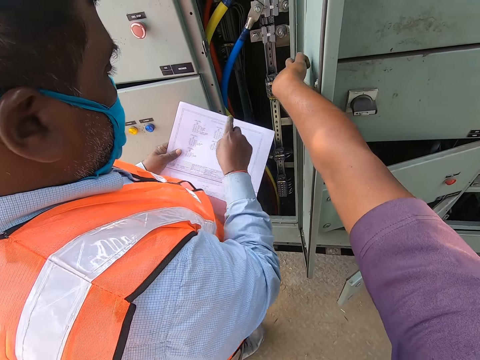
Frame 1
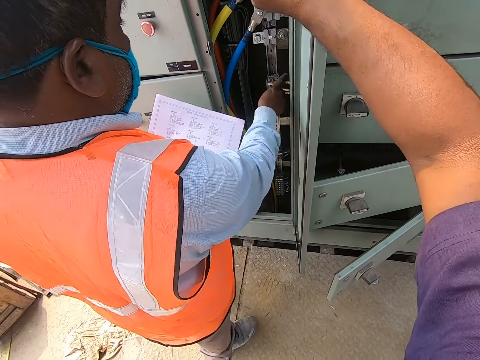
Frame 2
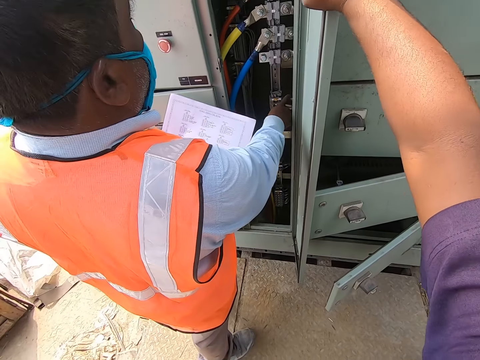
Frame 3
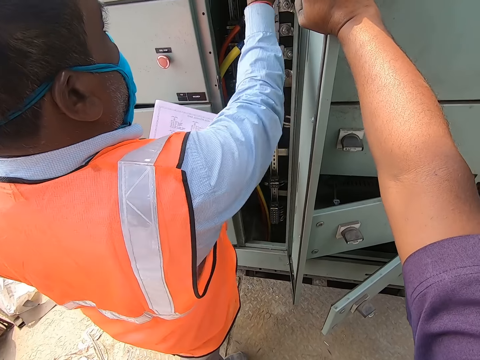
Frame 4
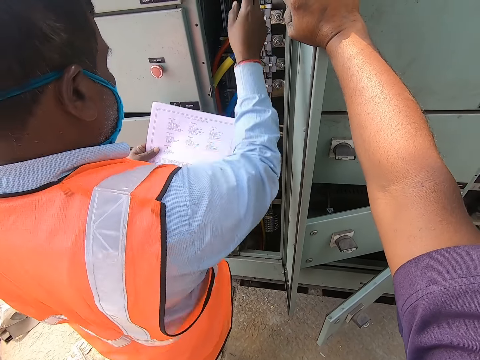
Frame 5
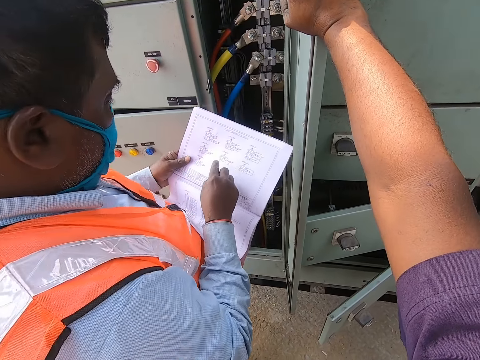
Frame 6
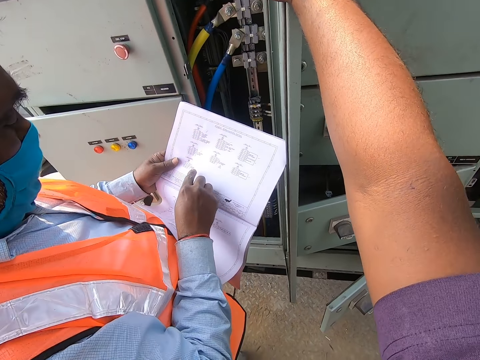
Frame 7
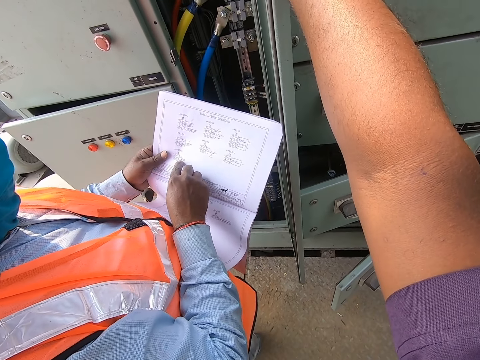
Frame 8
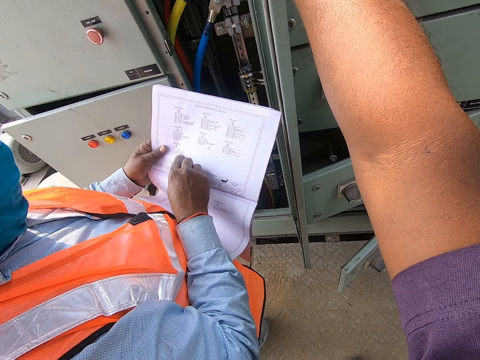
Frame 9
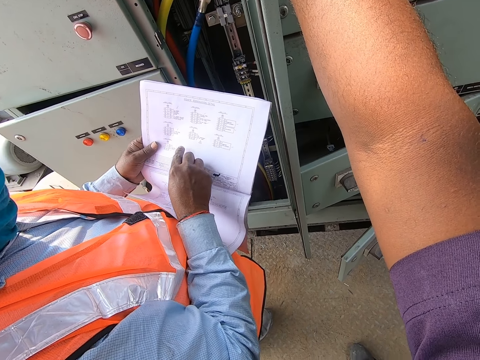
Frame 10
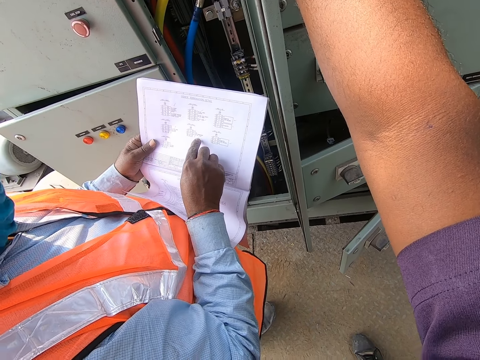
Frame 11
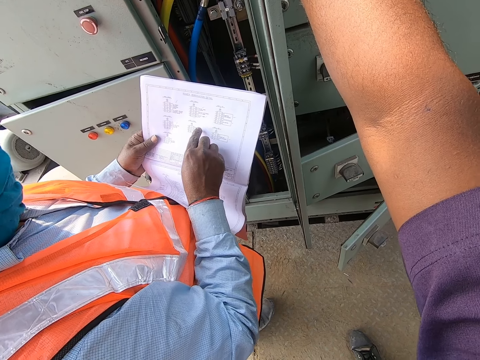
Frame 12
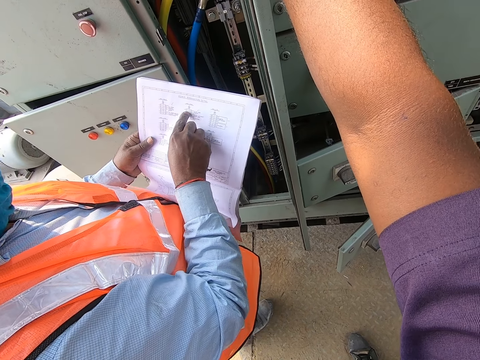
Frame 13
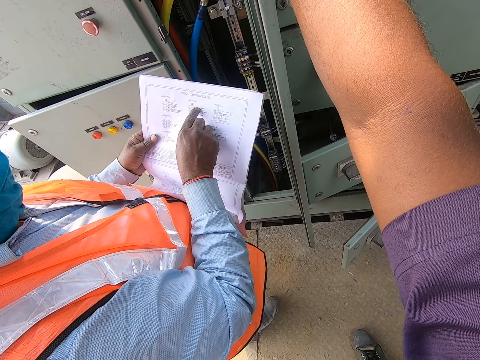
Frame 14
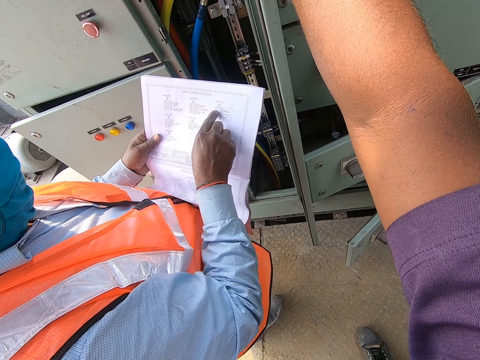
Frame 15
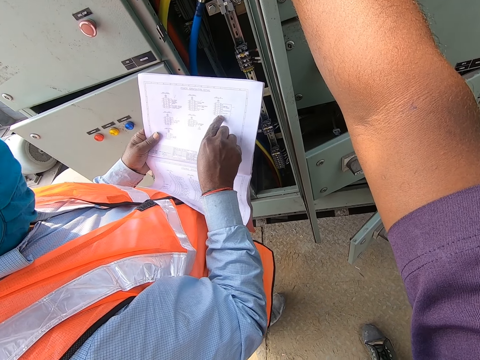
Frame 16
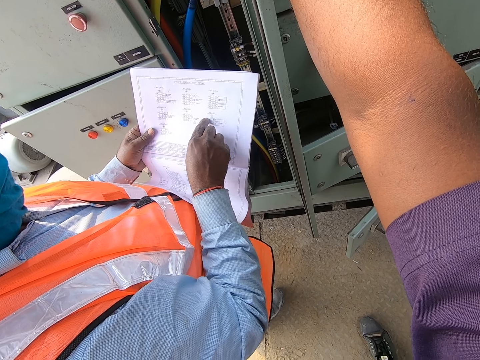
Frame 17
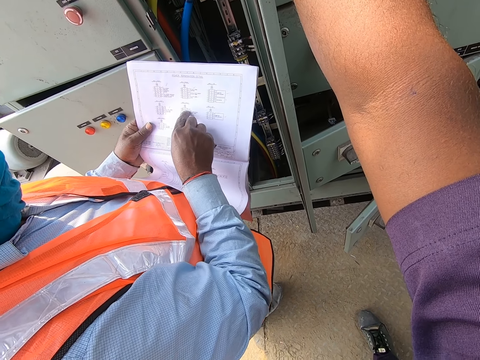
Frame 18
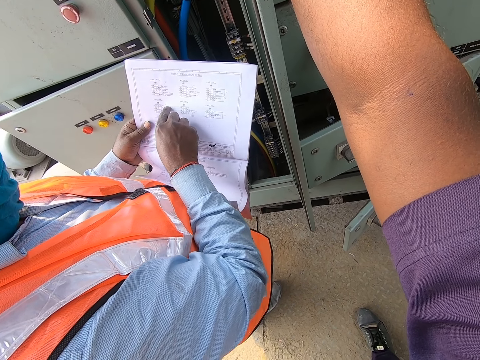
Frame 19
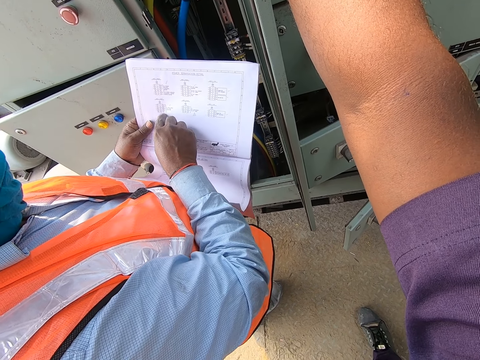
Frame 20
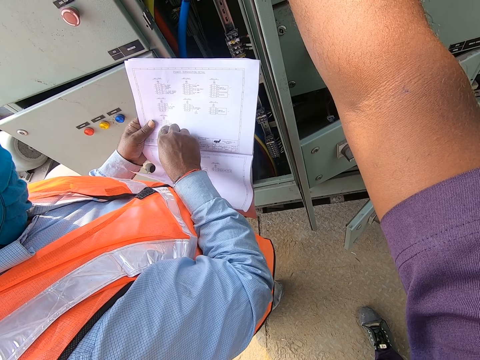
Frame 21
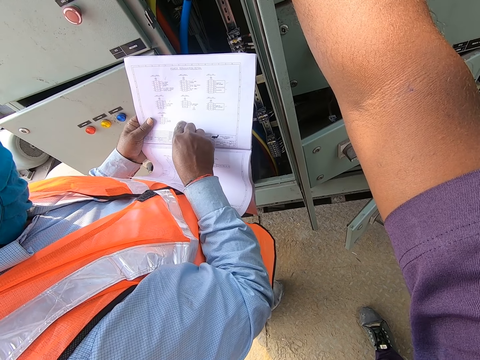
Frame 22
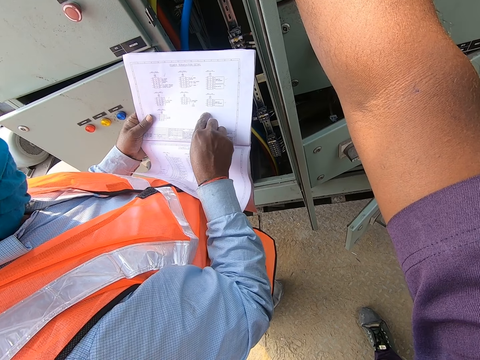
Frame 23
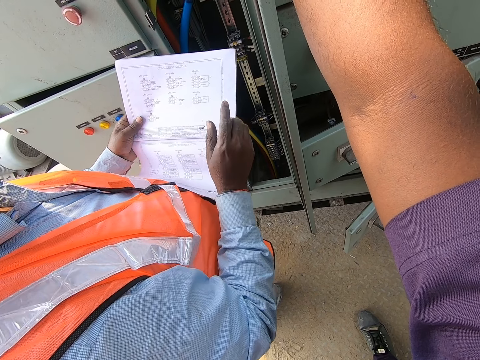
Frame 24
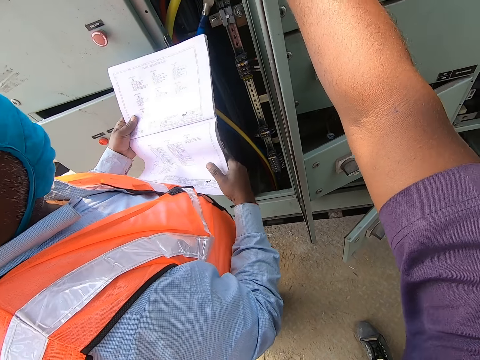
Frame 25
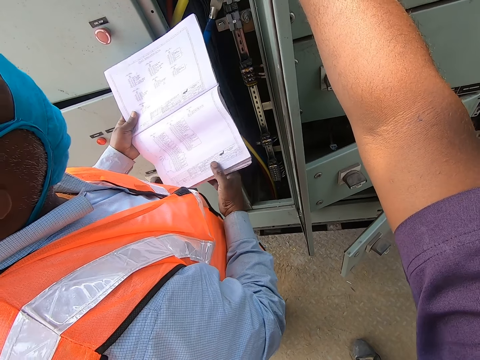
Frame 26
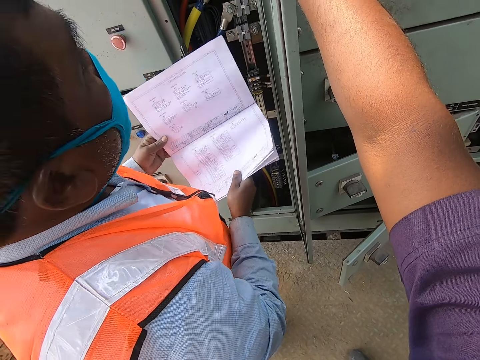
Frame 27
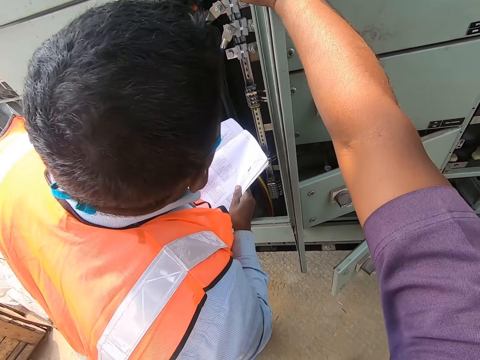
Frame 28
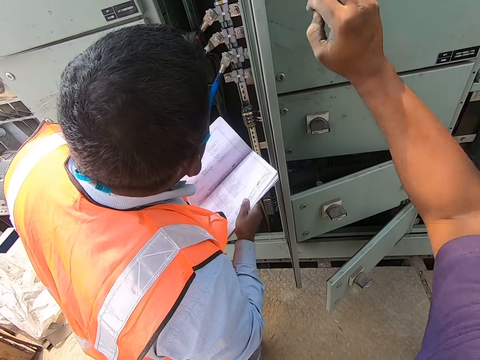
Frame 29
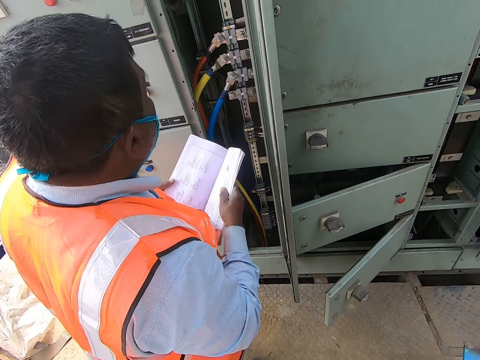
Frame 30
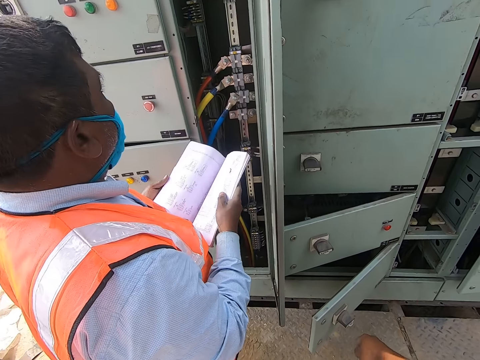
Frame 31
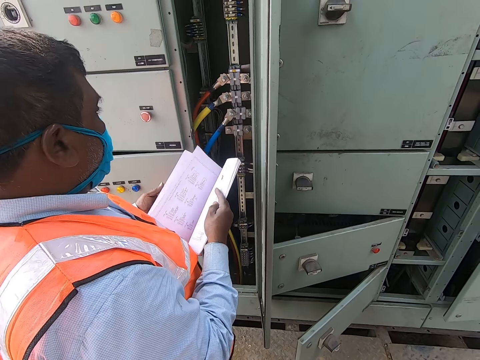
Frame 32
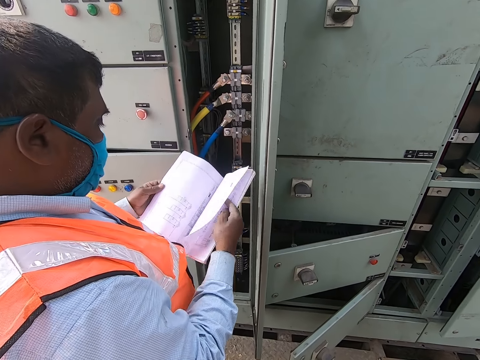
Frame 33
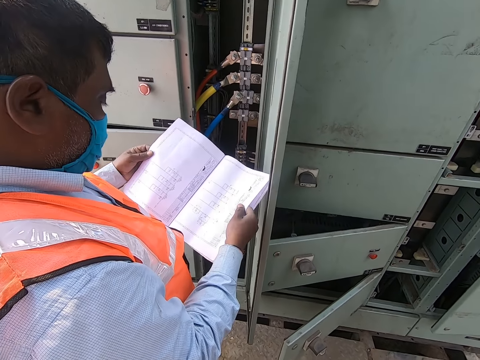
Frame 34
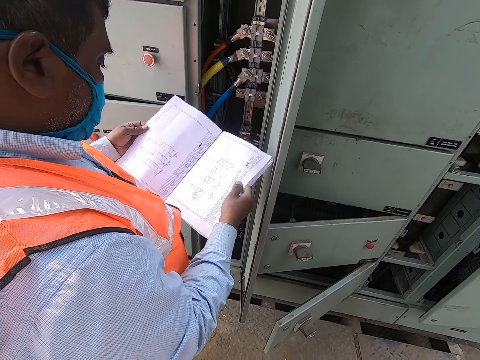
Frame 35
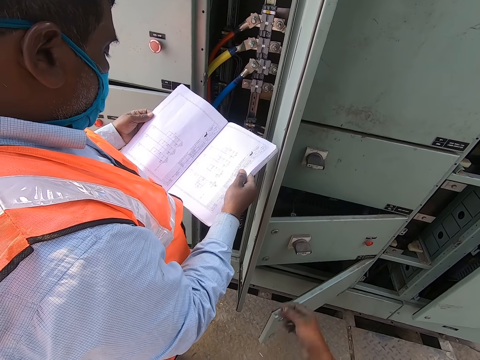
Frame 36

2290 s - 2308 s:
A man touches the control box with his right hand. The camera wearer points inside the meter box. He holds the control box door with his right hand. The man touches the book in his left hand with his right hand. The man holds the book with both hands. The camera wearer removes his right hand from the control box door. The man opens the book with his left hand.

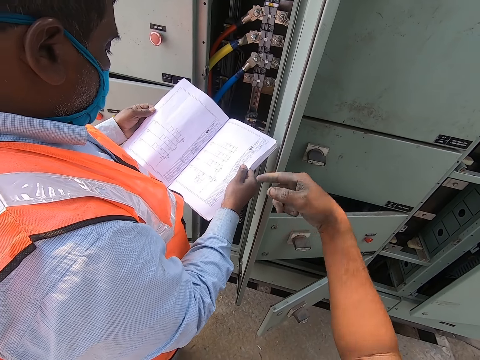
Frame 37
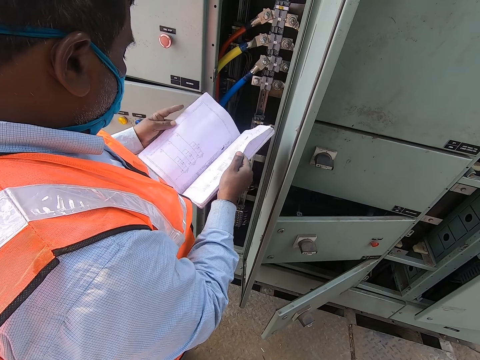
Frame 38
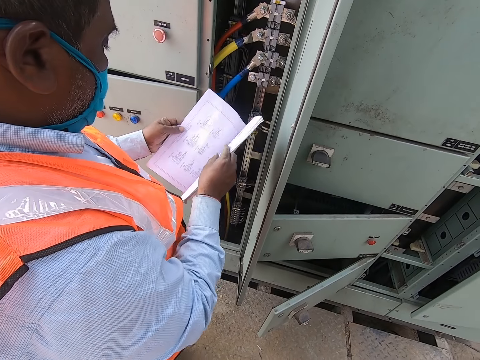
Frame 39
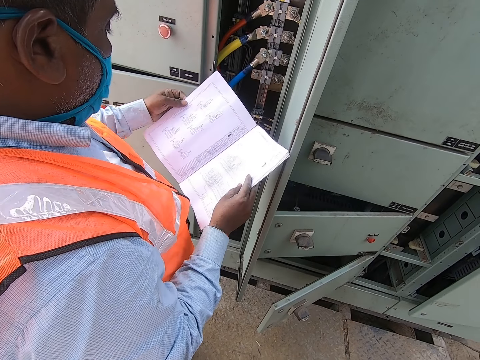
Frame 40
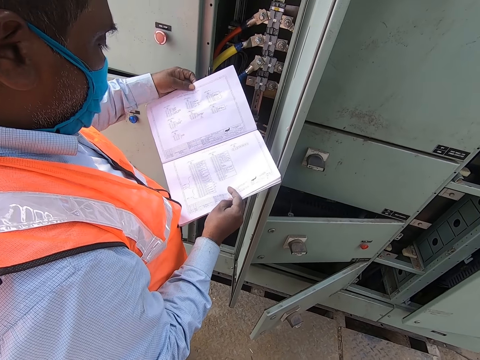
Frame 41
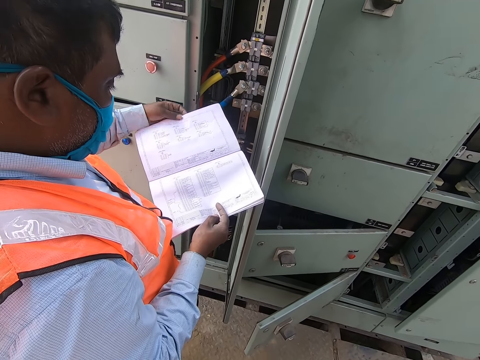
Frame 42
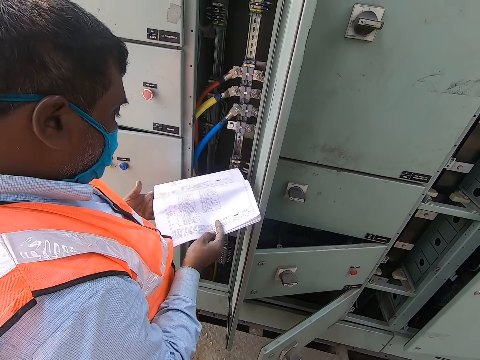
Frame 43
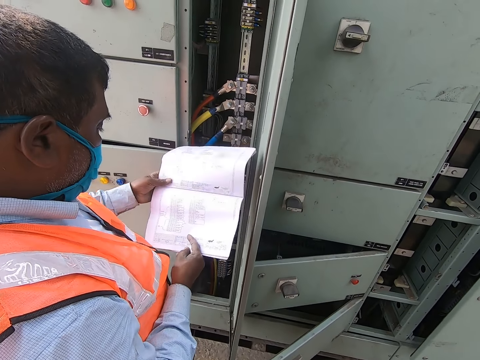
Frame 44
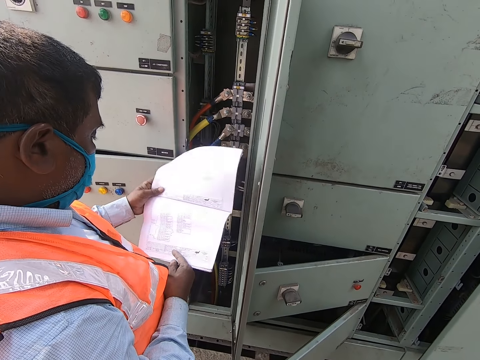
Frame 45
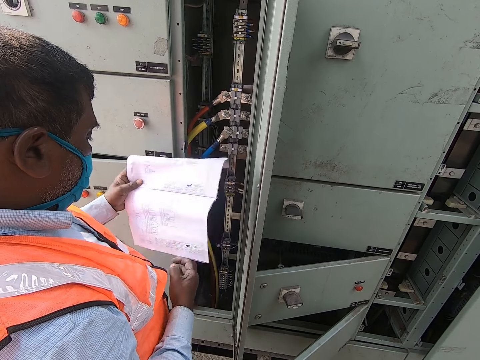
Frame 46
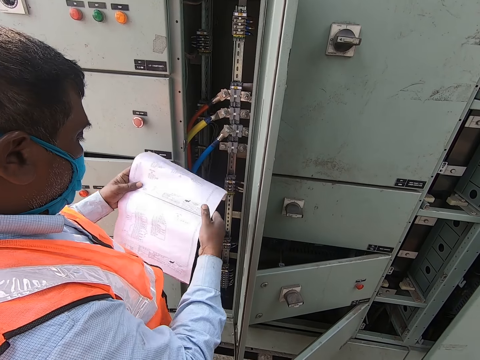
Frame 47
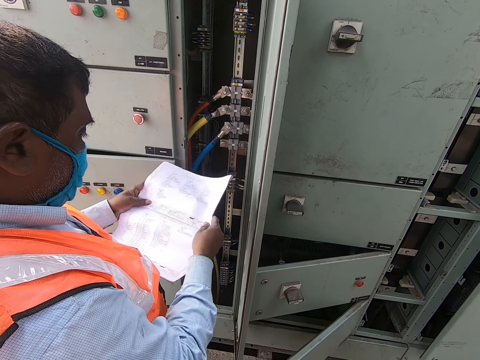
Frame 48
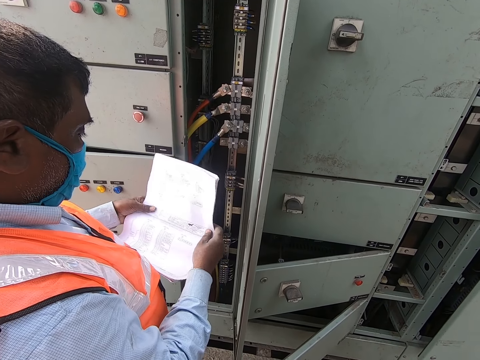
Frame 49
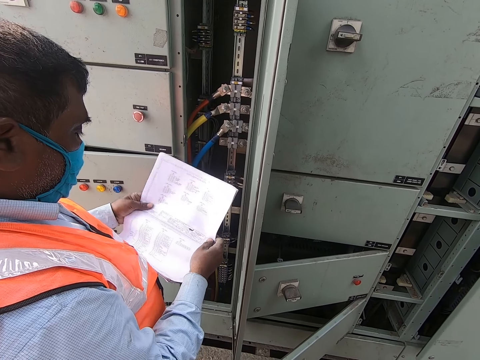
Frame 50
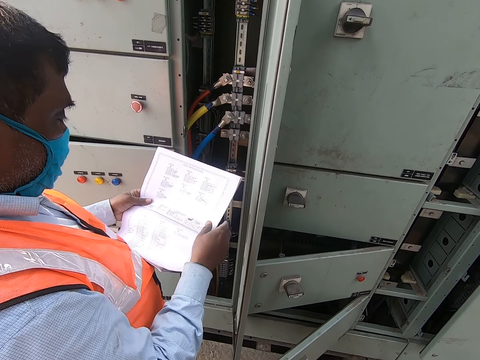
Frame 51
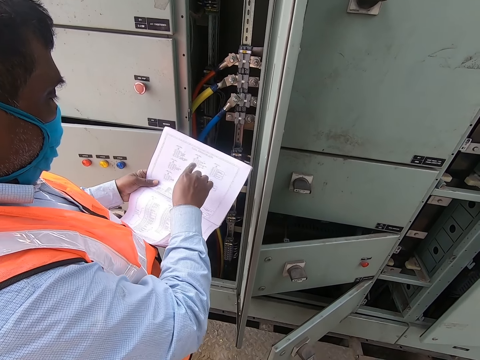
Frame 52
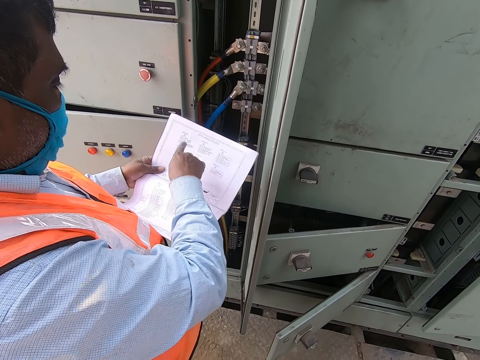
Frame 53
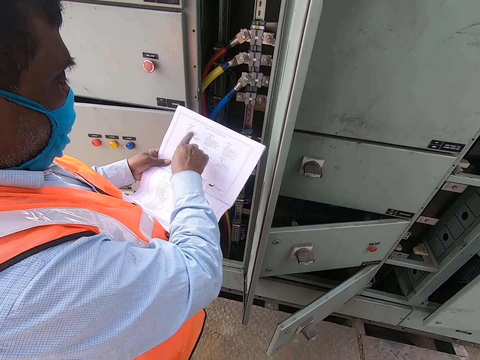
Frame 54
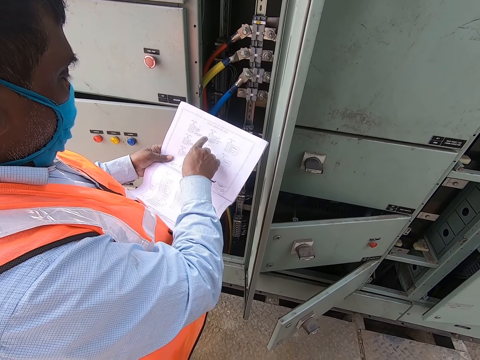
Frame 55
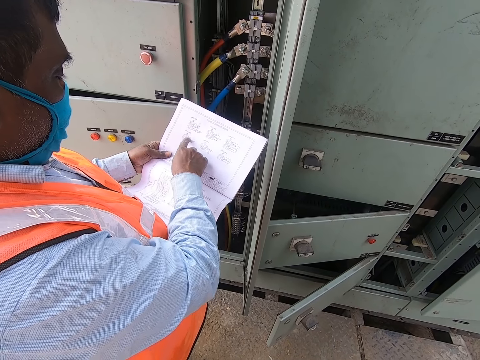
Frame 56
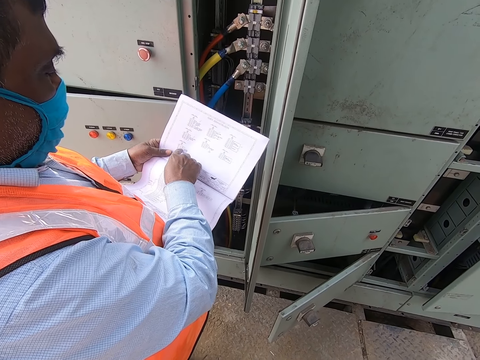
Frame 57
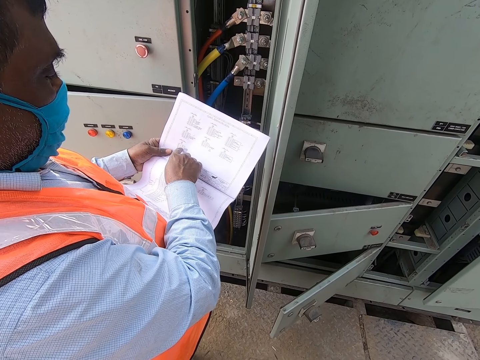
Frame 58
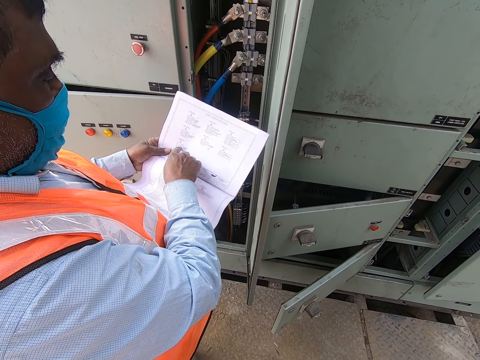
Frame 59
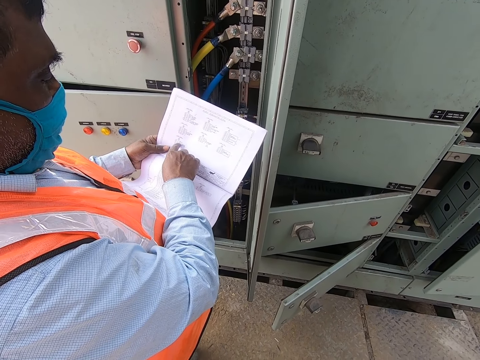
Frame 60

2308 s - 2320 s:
The camera wearer interacts with a man. The man opens the book with his right hand. The man holds the book with both hands. The man touches the book in his left hand with his right hand.
